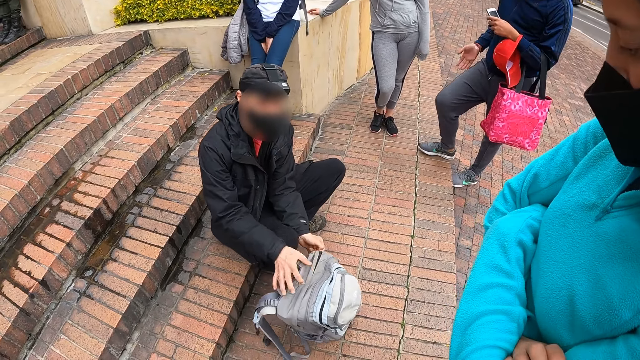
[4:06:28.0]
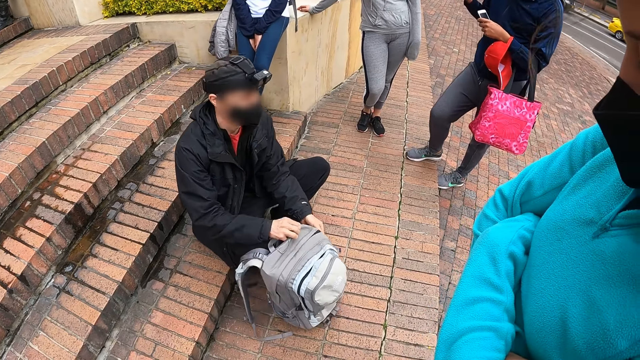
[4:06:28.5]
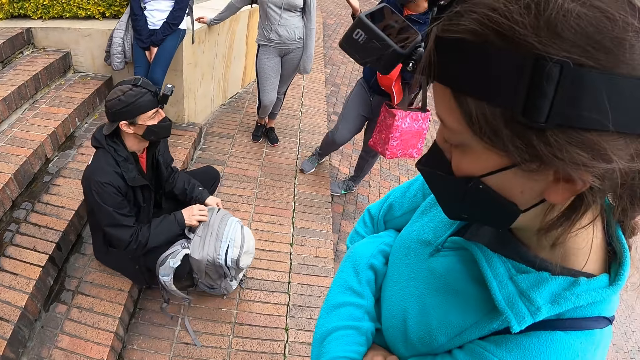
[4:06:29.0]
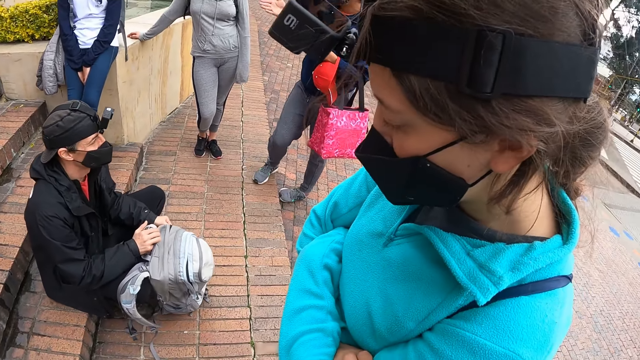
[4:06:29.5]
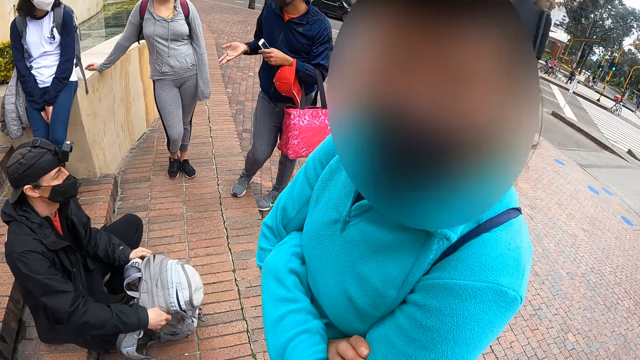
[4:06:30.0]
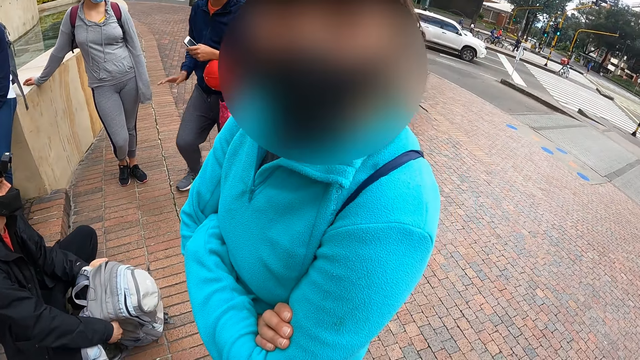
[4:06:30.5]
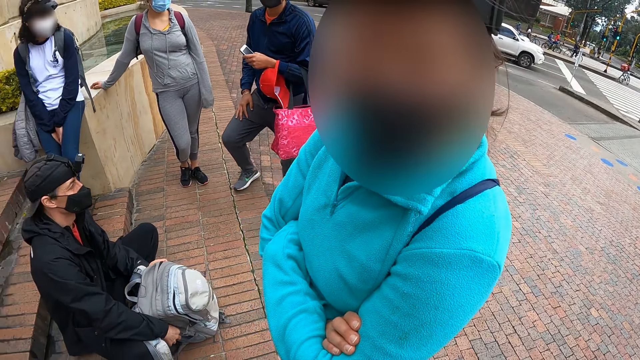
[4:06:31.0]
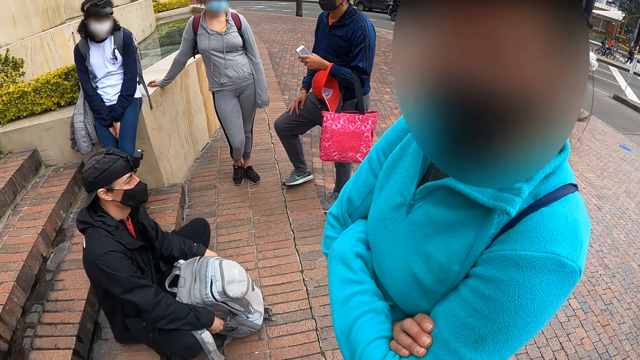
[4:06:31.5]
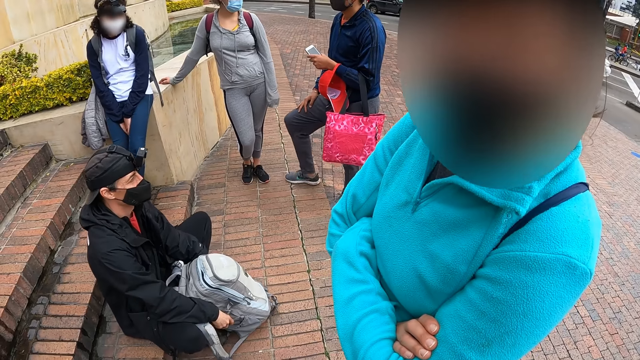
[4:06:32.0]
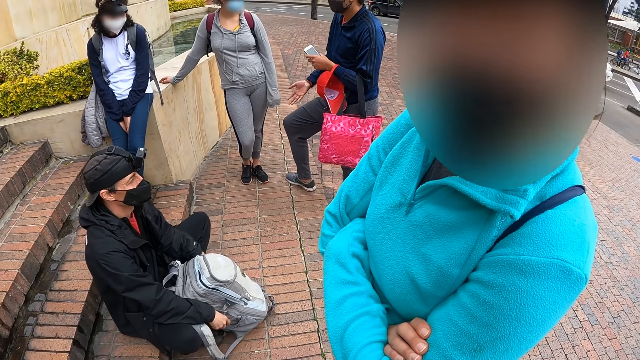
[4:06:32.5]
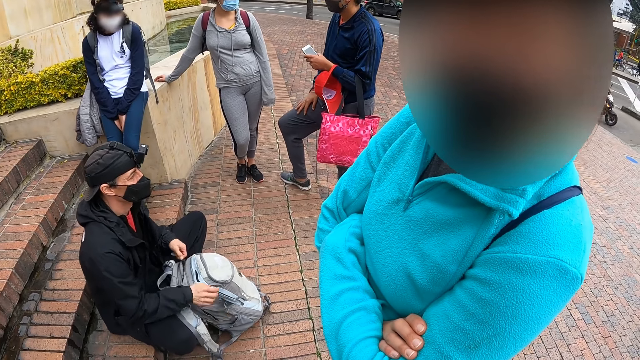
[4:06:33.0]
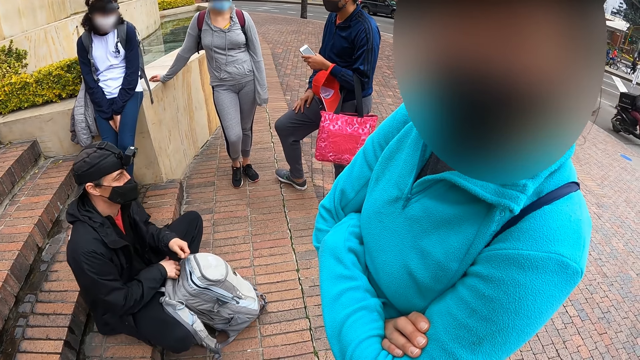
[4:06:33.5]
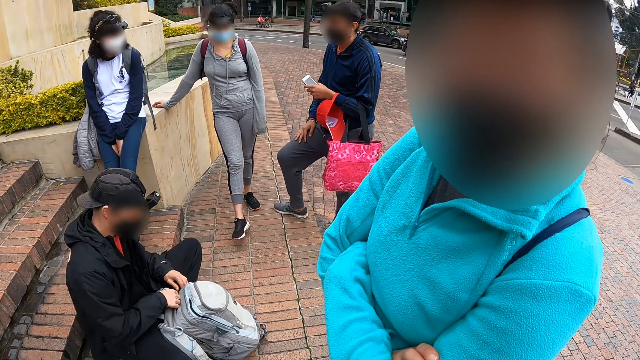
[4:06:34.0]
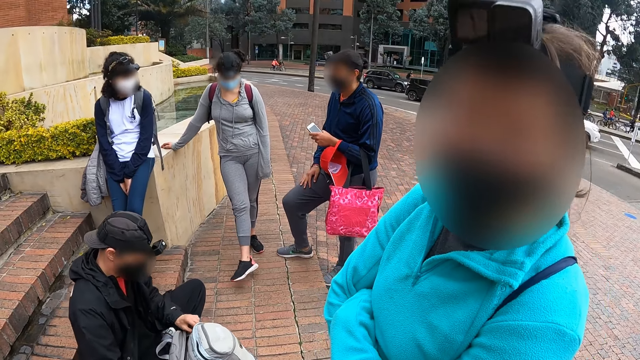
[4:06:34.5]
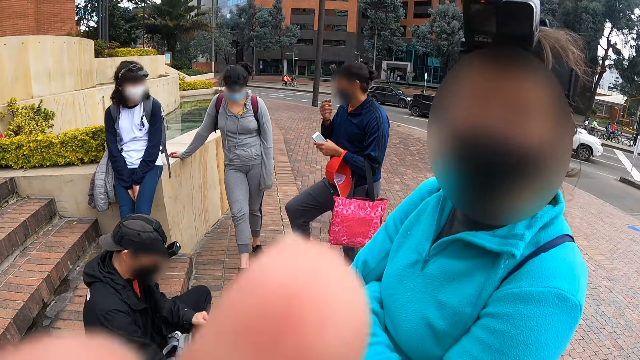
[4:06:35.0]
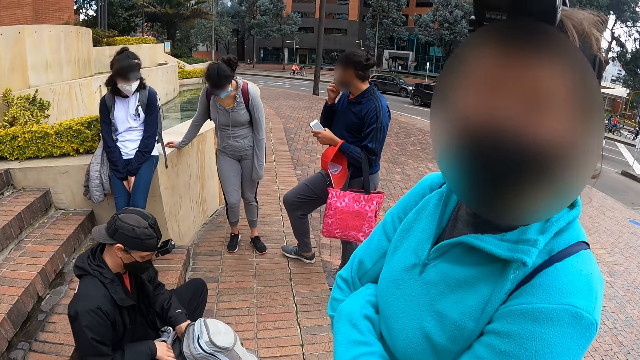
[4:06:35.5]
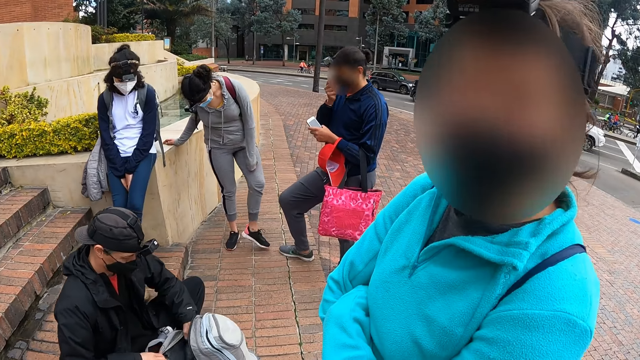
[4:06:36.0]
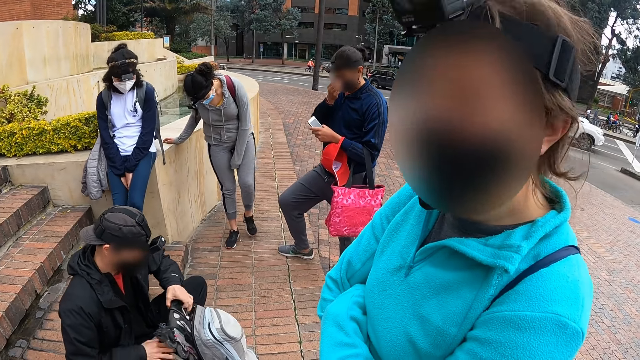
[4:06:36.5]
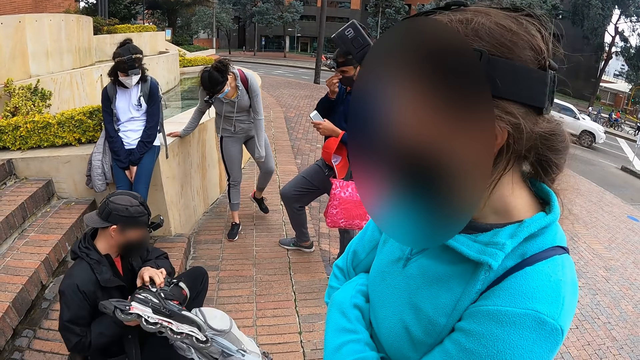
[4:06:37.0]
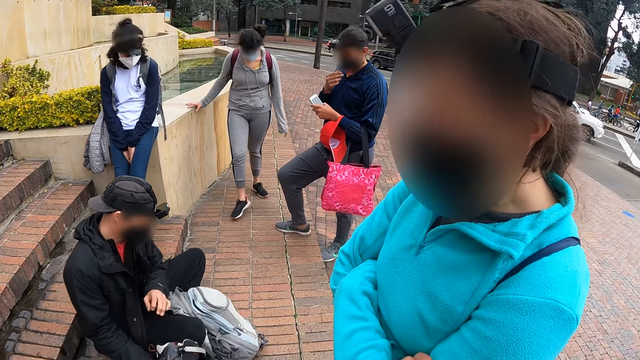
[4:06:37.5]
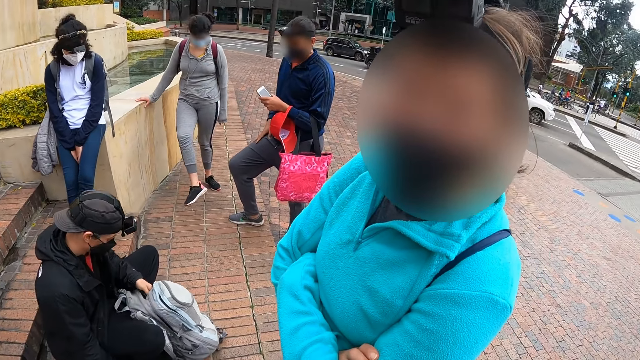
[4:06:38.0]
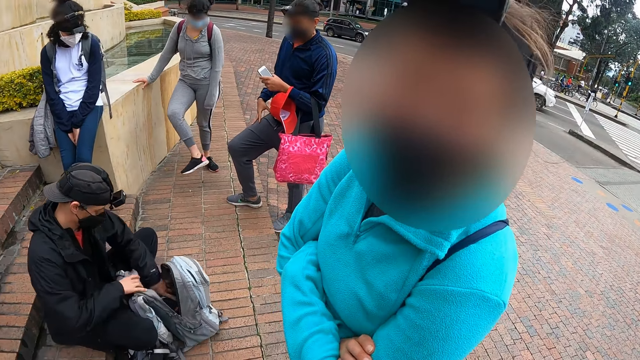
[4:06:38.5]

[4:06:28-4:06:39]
The man unzips his bag with his hands. The woman examines her shoes. Another man touches his nose with his right hand. The first man brings out a skating shoe from the bag with his right hand.

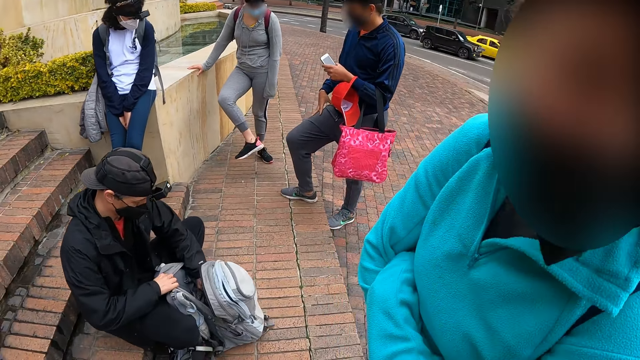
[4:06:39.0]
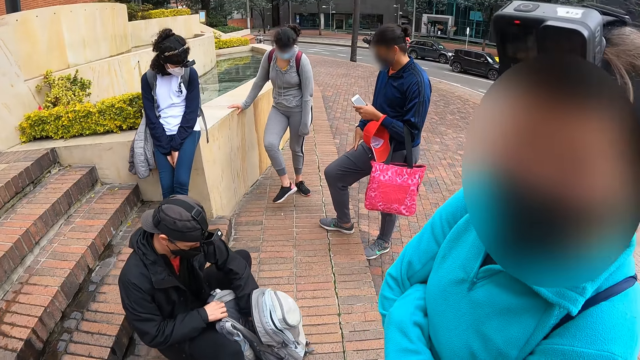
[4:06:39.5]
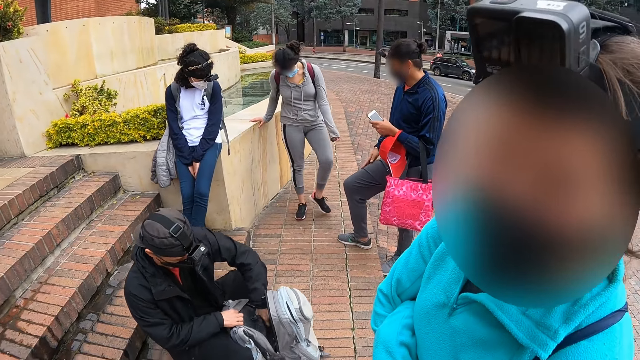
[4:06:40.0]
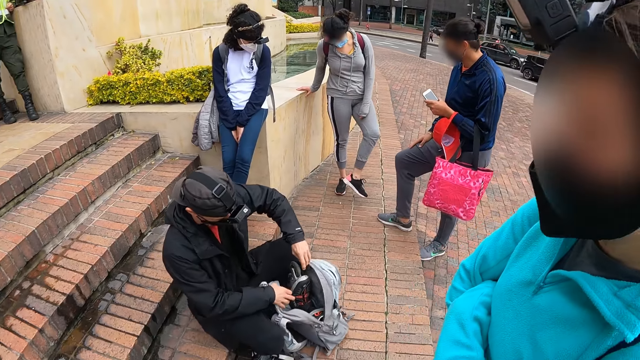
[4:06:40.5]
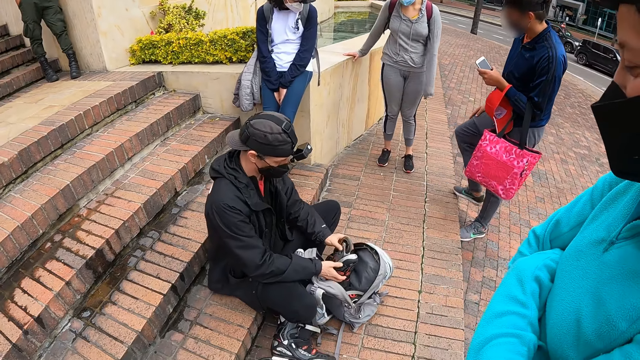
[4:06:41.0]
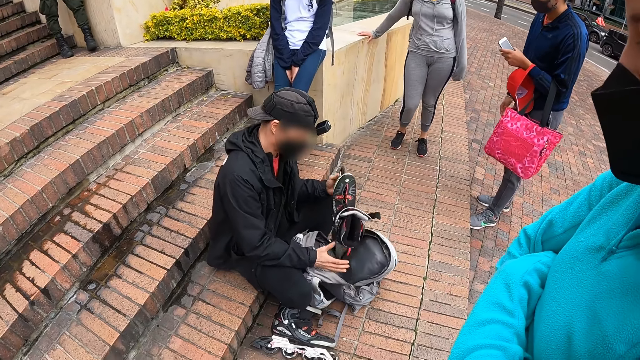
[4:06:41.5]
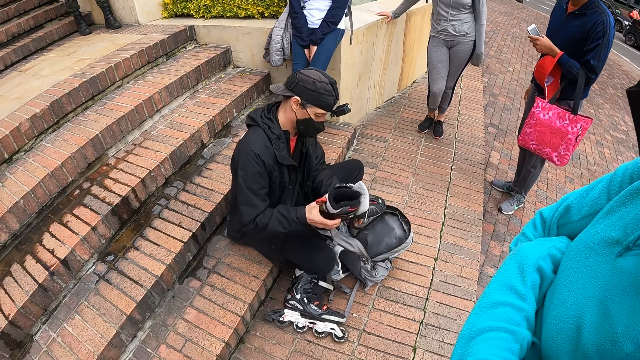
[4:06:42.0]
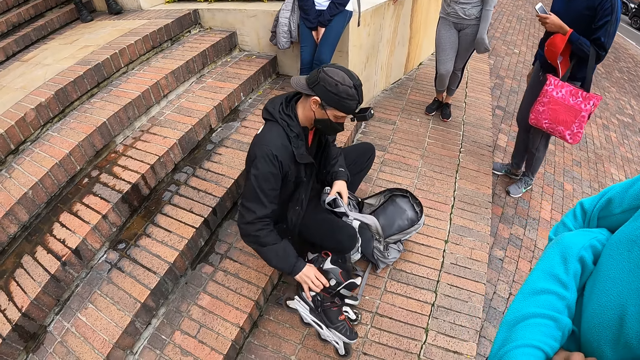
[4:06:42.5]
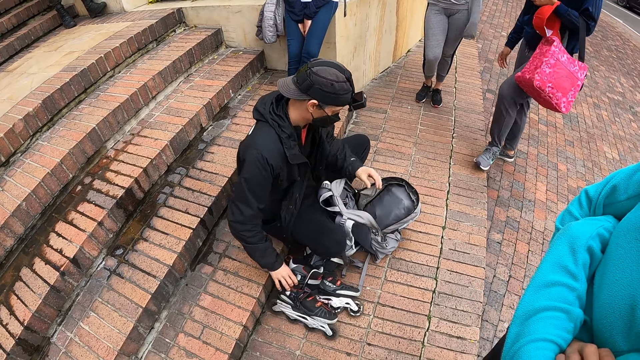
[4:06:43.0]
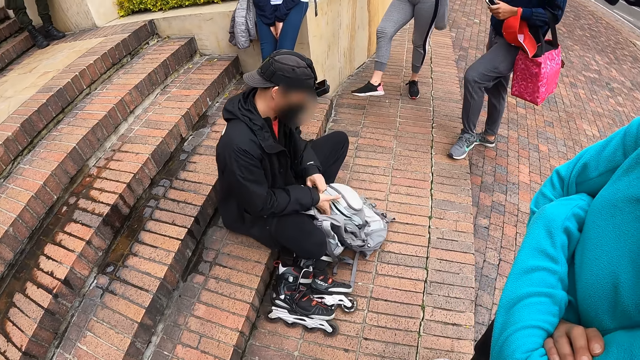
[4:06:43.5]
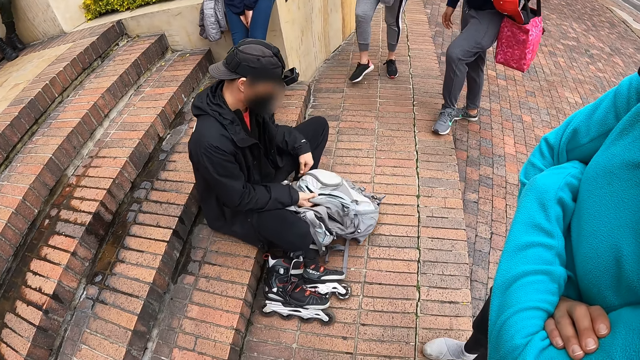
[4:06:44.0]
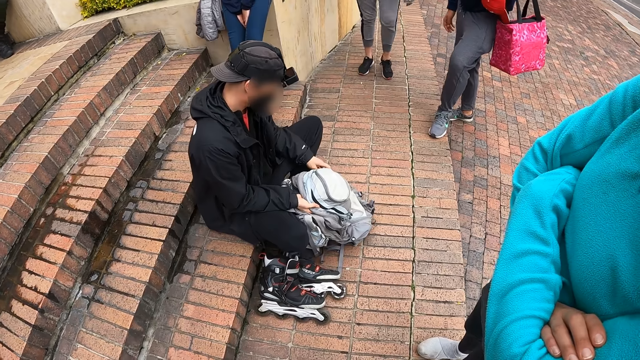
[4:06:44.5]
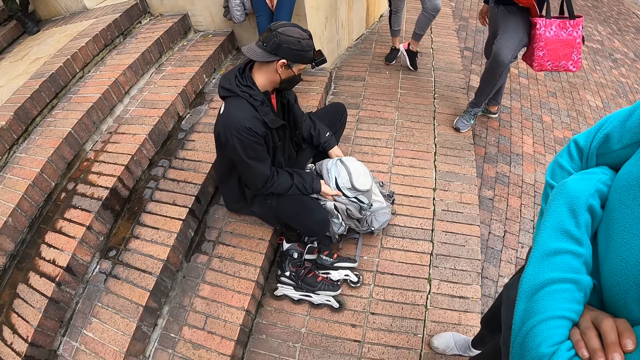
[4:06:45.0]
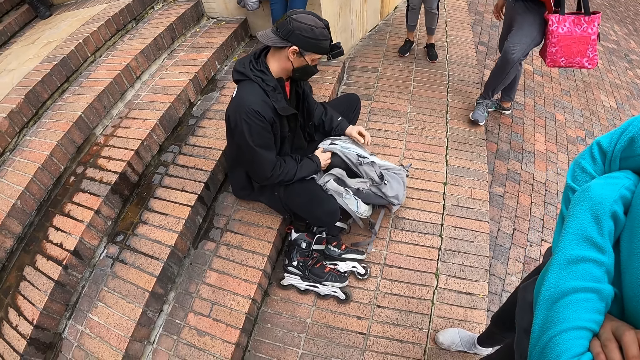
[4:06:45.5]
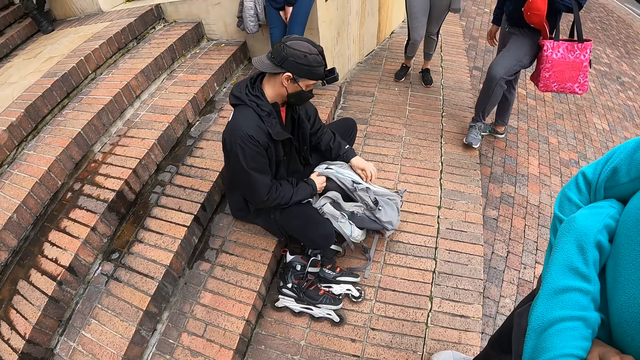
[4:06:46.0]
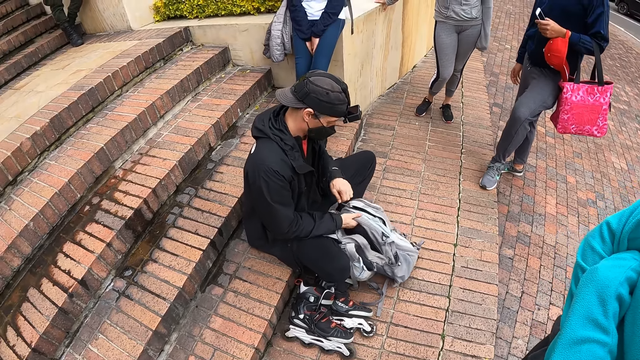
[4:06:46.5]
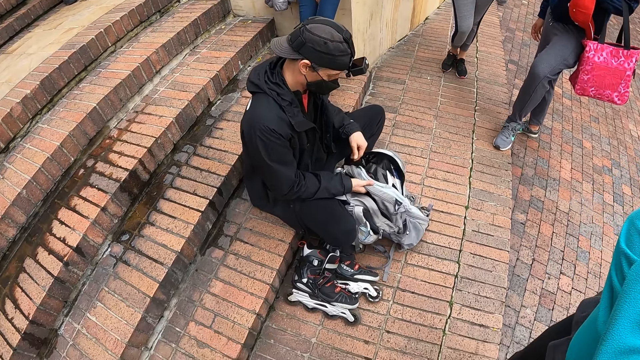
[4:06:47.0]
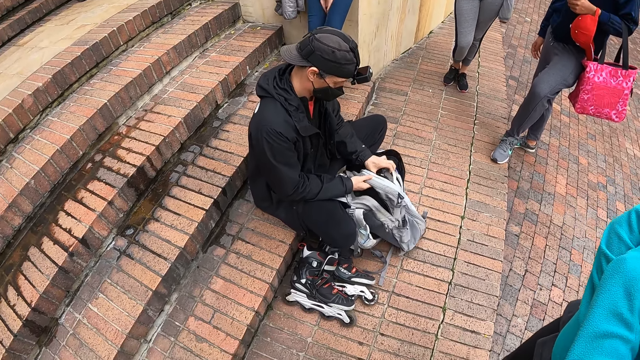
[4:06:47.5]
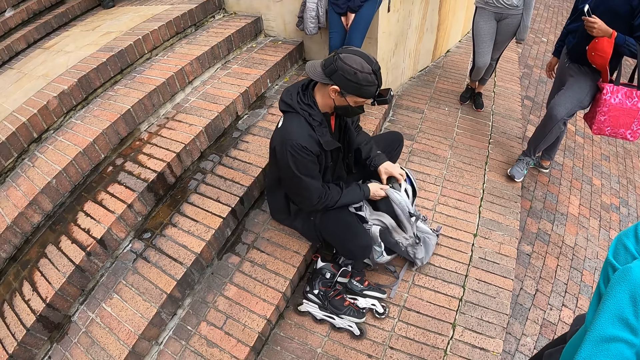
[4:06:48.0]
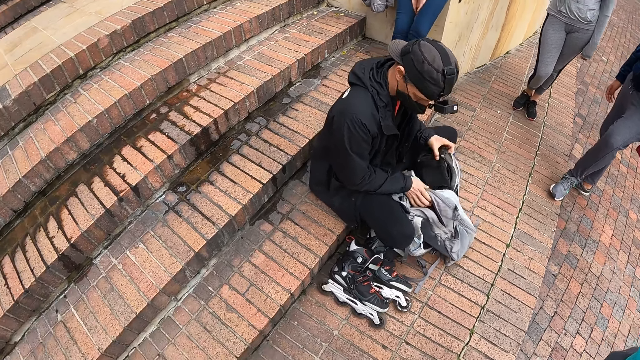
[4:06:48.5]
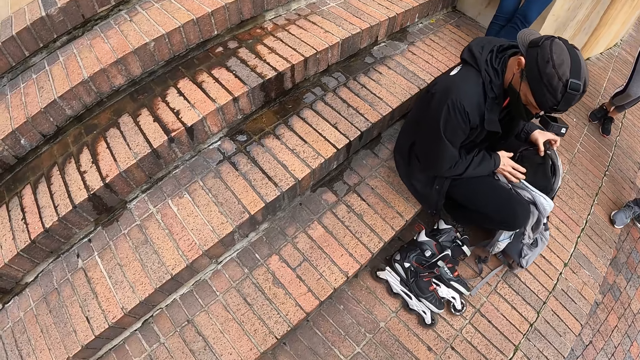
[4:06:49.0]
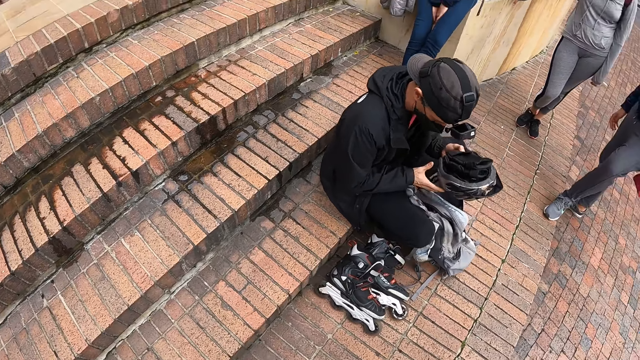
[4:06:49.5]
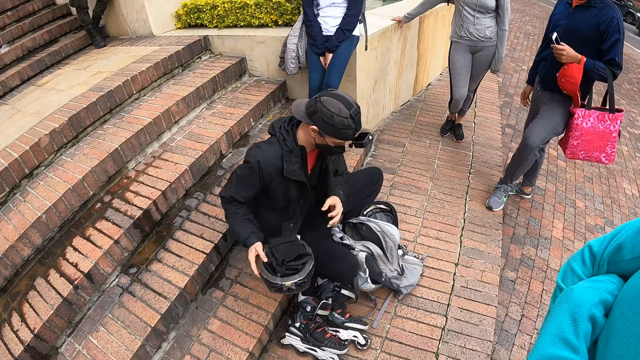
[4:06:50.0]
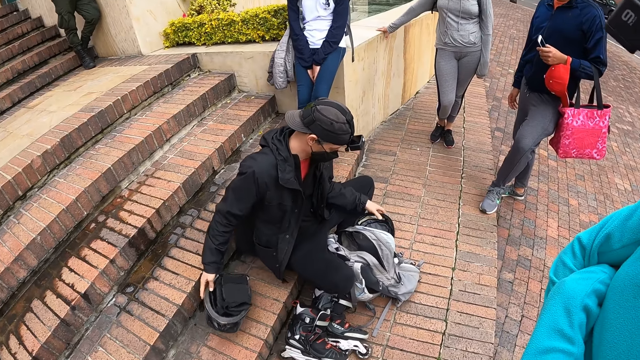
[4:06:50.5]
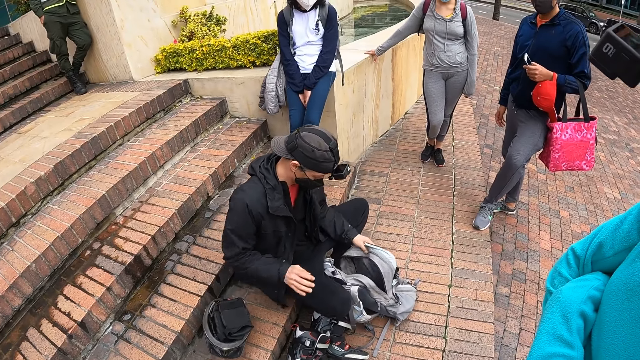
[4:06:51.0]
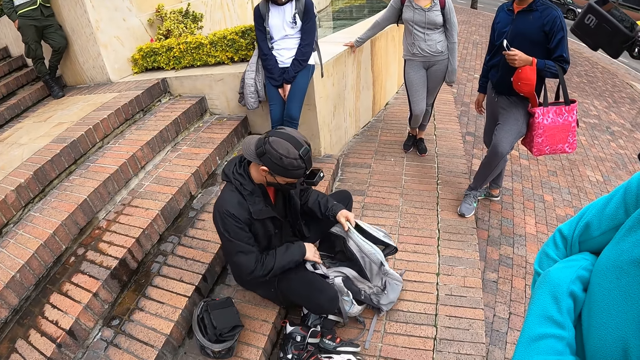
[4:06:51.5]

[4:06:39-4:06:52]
The man brings out a skating shoe from his bag with his right hand. The man drops the skating shoe on the ground. Another man places his leg on the slab. The first man holds the bag with his left hand. The other man examines his shoe. The first man unzips his bag with his left hand, pulls out a helmet from the bag with his right hand, transfers the helmet in his right hand to his left hand, drops the helmet on the stairs and searches the bag with his hands.
